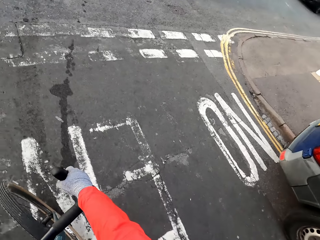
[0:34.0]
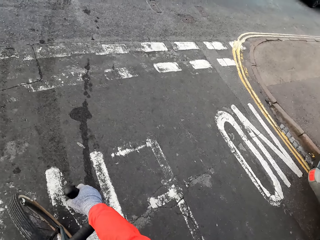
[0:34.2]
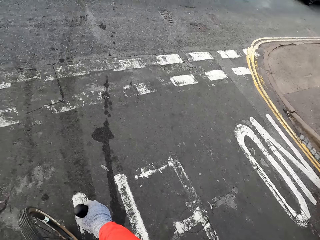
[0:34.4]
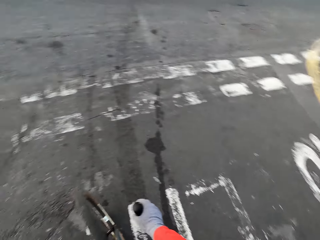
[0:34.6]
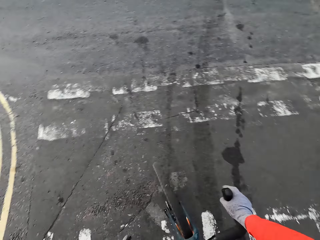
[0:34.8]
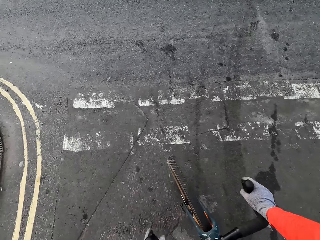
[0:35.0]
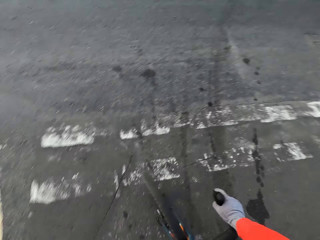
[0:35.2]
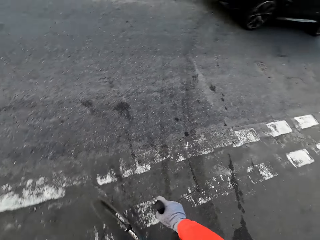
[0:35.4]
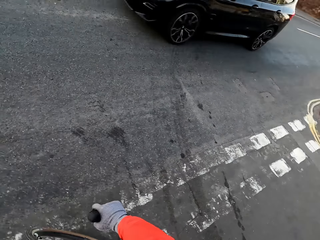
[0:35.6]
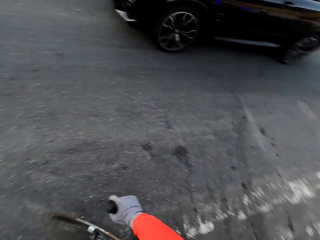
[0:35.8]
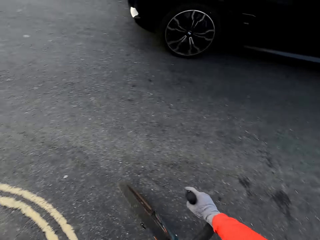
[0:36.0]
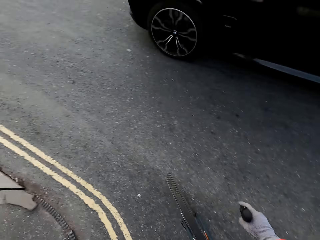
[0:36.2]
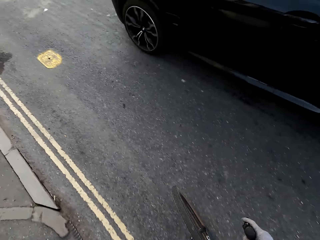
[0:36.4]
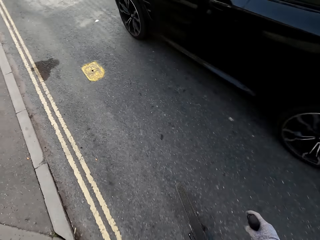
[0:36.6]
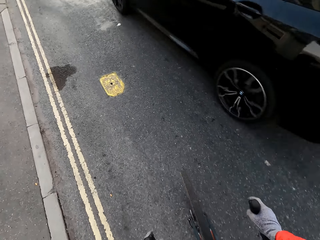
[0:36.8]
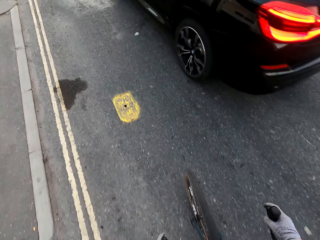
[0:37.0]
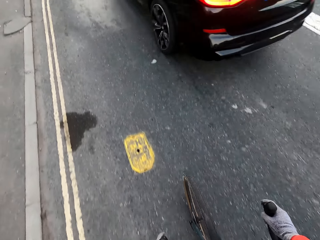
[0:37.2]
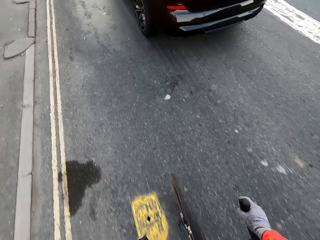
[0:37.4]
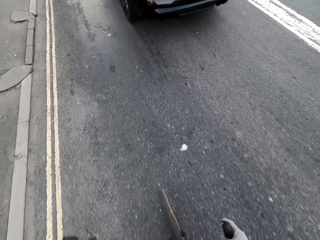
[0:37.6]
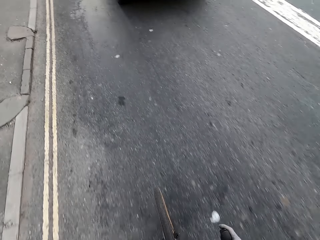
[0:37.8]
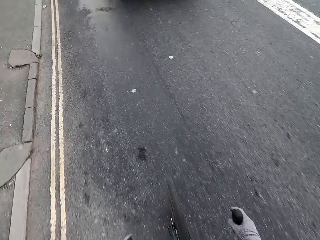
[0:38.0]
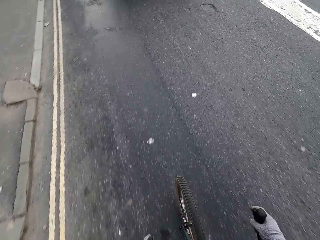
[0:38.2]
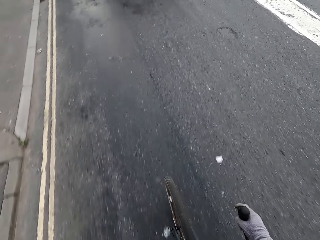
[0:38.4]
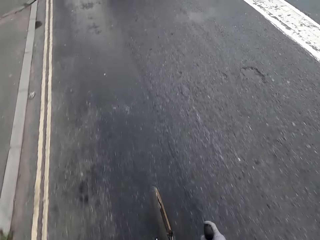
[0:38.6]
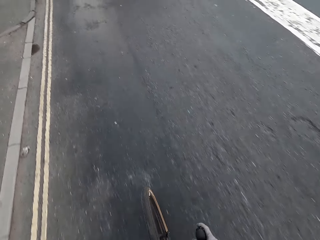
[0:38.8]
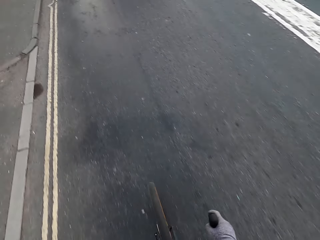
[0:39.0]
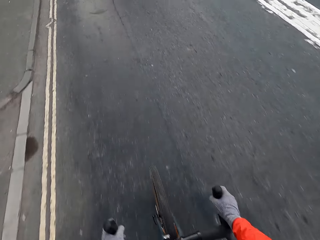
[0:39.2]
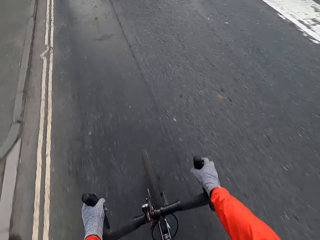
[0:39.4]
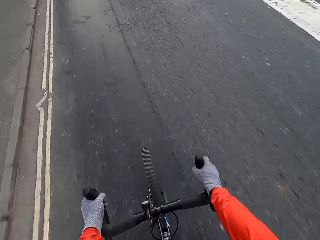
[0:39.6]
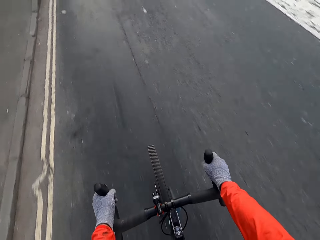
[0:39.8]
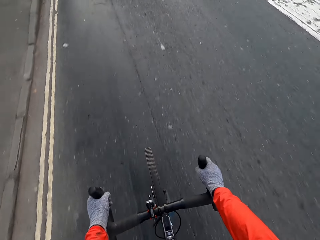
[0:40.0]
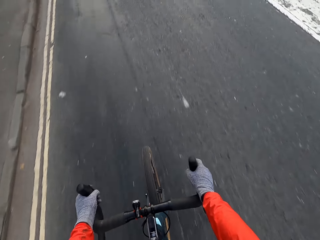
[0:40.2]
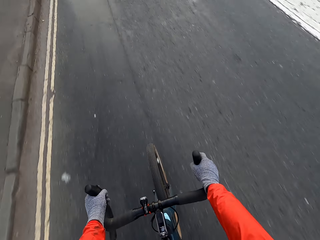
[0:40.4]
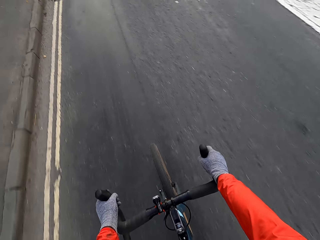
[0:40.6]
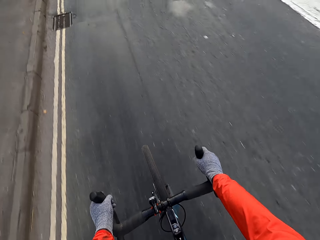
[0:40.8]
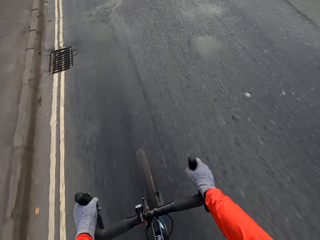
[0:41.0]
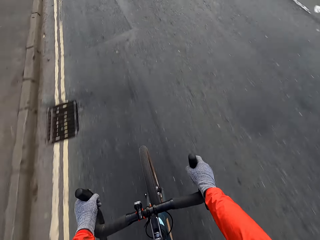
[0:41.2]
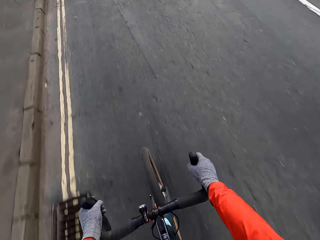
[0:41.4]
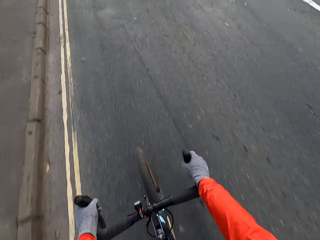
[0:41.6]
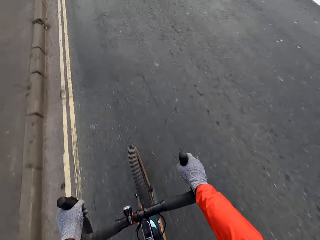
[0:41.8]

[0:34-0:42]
A black car drives past the camera wearer. The camera wearer rides the bicycle on the road with his hands.

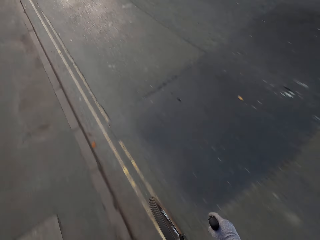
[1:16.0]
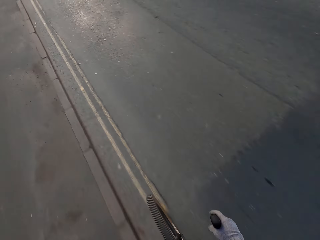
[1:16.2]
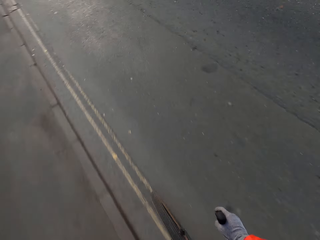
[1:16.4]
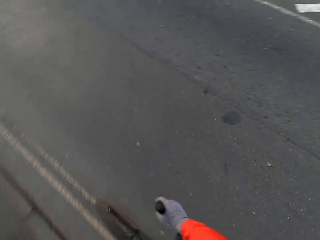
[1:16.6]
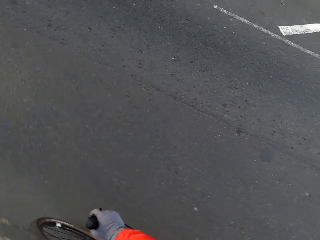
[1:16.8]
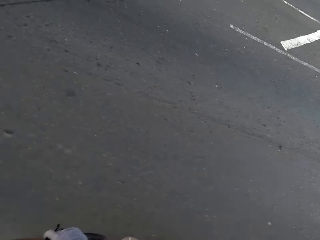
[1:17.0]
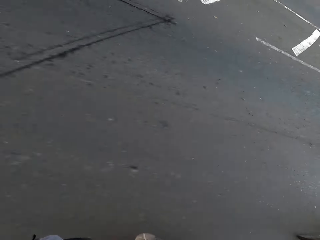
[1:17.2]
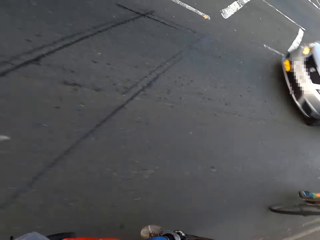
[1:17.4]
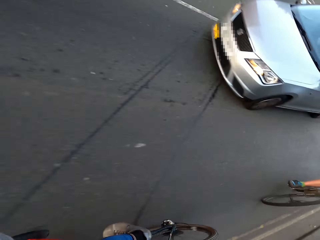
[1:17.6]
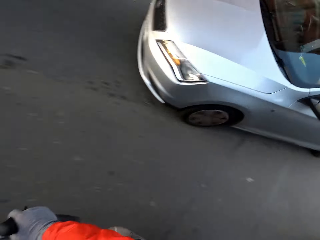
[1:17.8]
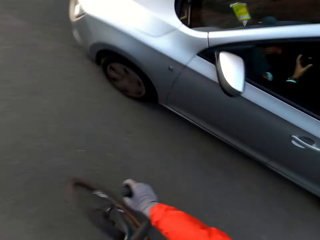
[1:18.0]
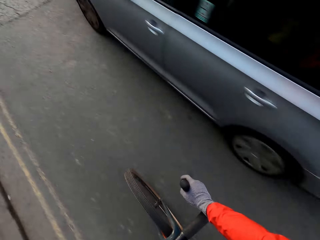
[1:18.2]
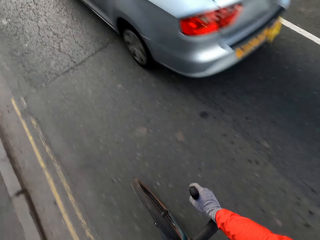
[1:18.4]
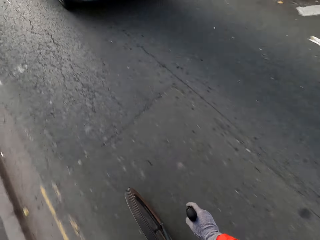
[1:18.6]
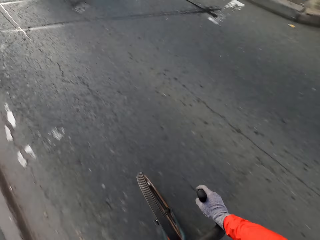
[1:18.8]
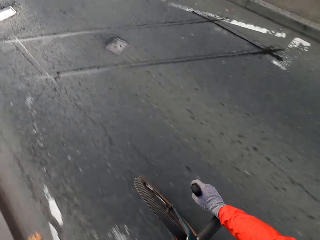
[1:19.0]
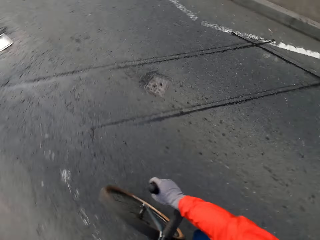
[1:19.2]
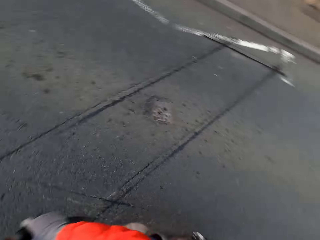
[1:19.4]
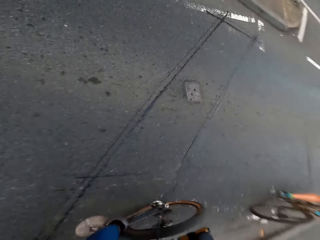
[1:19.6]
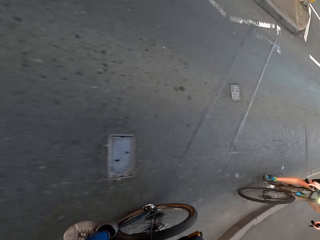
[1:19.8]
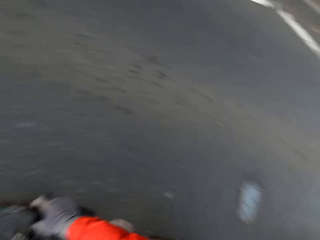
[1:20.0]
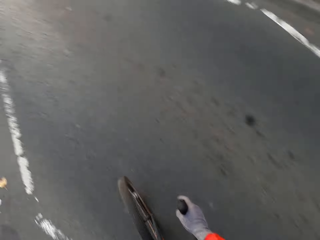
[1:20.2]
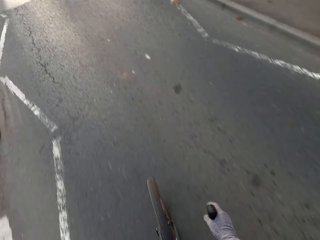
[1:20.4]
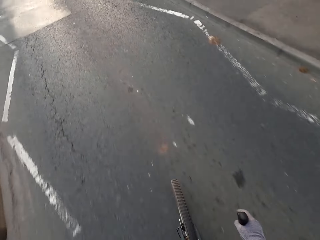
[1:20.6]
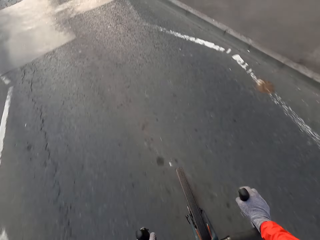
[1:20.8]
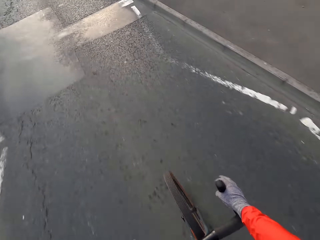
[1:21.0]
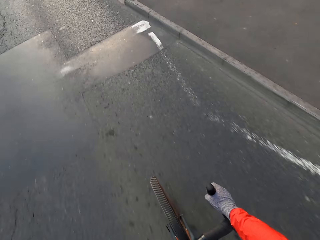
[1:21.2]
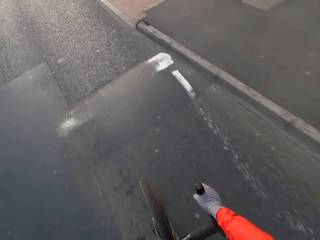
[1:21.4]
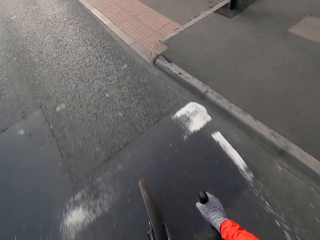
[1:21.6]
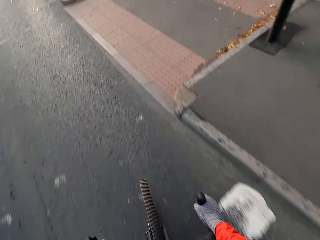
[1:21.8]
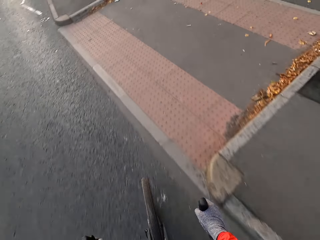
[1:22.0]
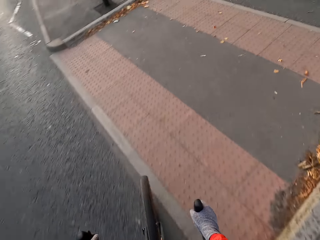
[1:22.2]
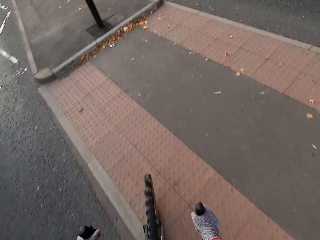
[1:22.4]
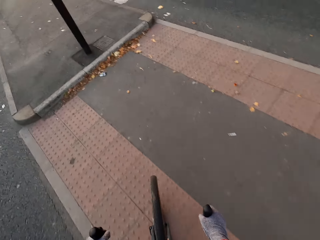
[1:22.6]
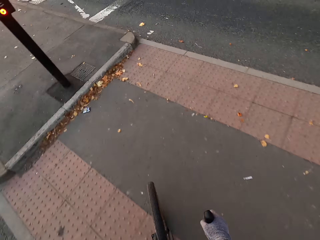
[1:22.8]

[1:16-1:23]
A silver car drives past the camera wearer. The camera wearer rides the bicycle on the road with his hands.

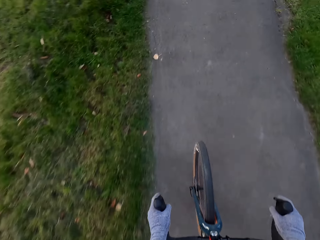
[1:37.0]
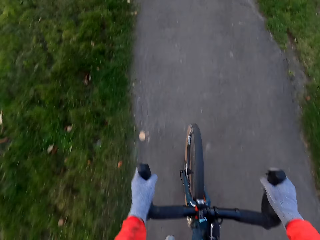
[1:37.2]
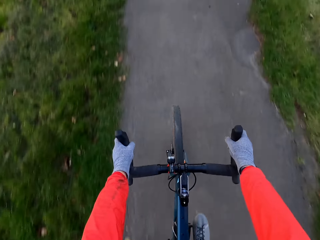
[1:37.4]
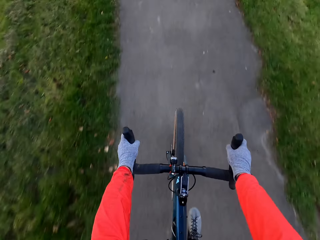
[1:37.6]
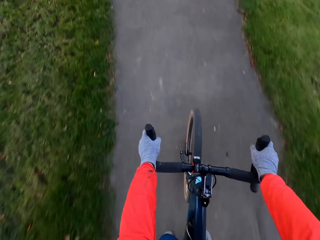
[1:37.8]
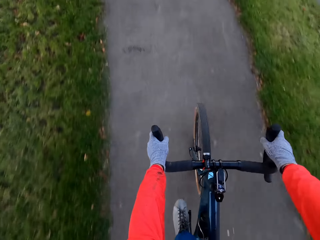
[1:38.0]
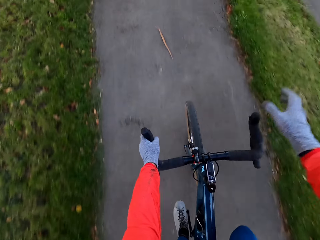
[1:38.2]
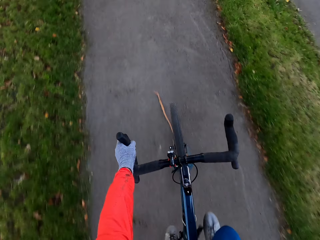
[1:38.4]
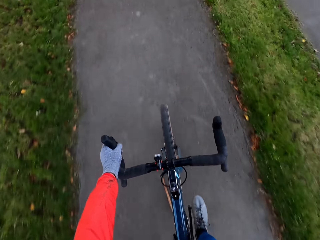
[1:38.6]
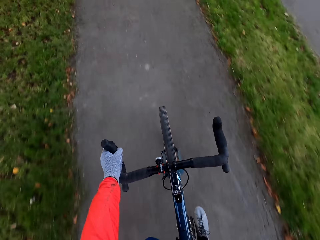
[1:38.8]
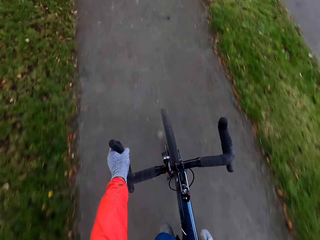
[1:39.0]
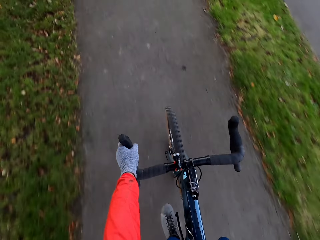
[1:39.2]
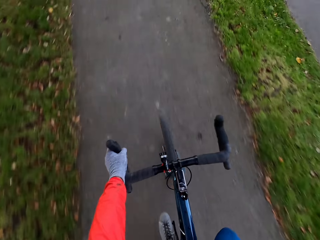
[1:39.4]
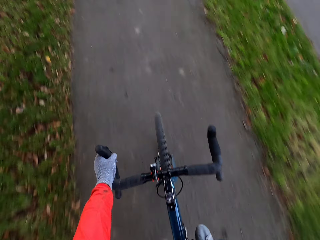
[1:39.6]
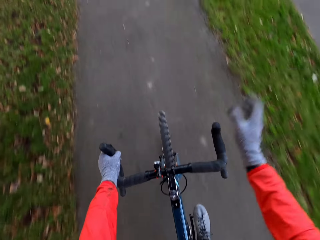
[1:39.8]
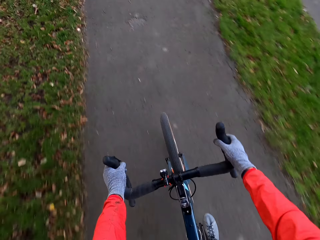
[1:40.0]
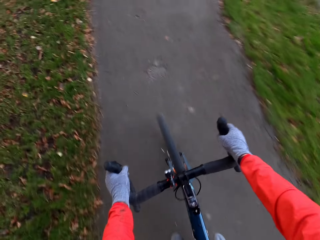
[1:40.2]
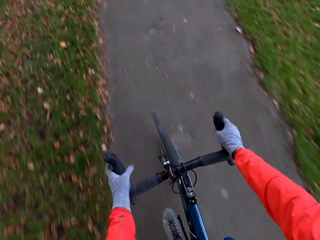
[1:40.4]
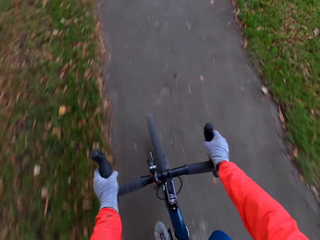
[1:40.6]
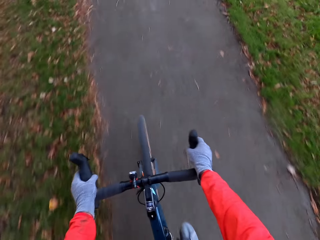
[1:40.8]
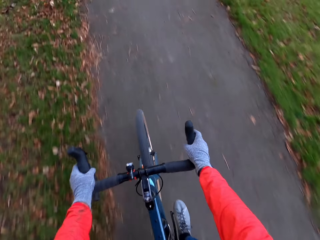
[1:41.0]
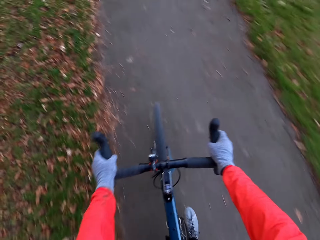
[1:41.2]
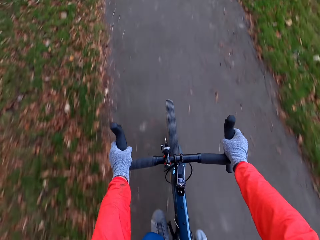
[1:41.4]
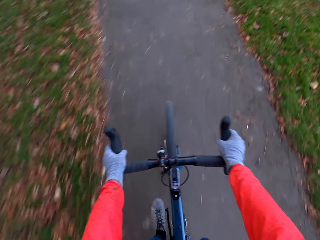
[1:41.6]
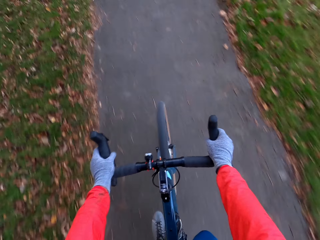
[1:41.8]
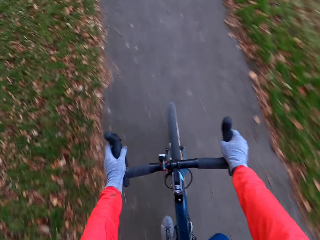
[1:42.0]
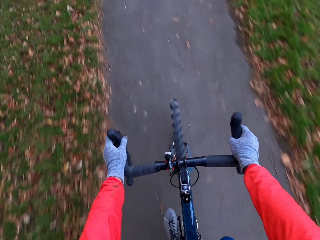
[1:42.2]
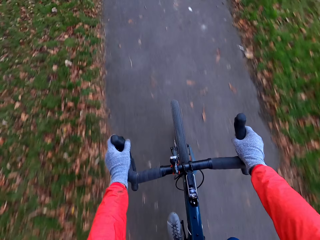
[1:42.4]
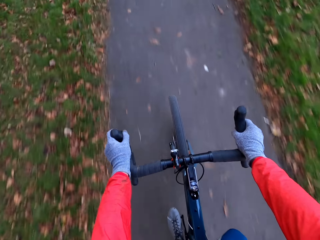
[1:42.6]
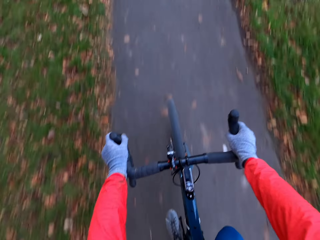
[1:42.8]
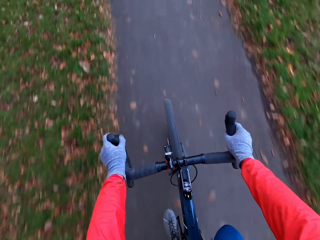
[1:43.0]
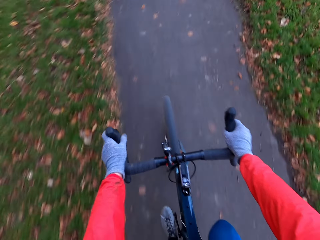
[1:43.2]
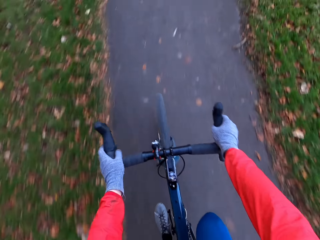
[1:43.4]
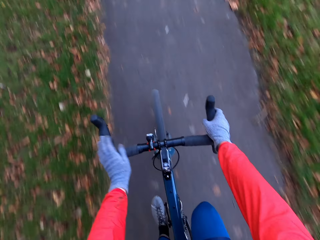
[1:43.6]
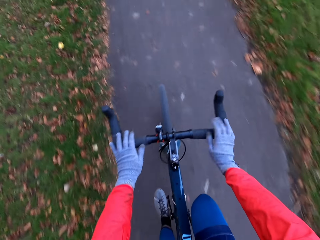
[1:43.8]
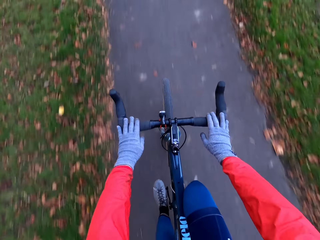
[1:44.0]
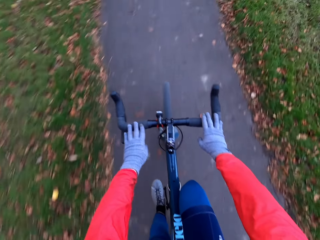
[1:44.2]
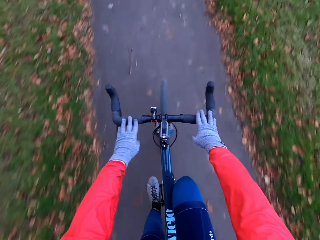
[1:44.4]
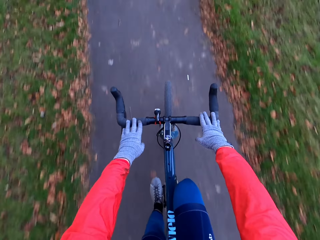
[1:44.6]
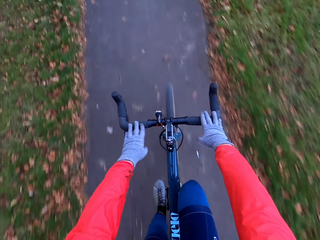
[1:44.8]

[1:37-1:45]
The camera wearer raises his right hand towards his face. He lowers his right hand. He rides the bicycle on the road with his hands.
